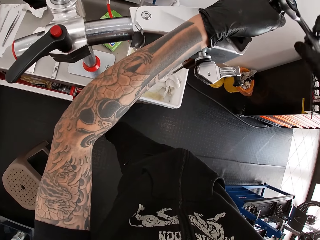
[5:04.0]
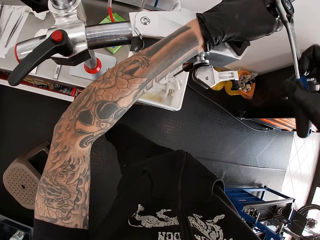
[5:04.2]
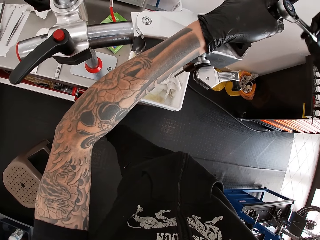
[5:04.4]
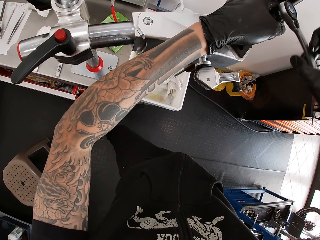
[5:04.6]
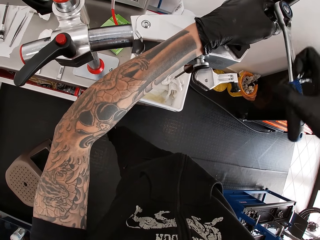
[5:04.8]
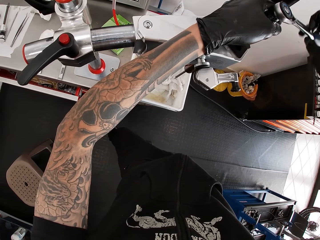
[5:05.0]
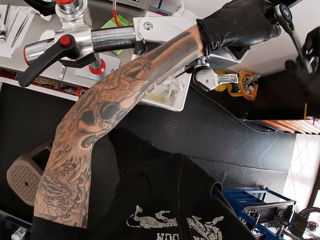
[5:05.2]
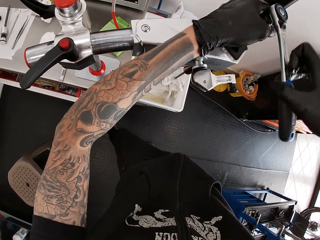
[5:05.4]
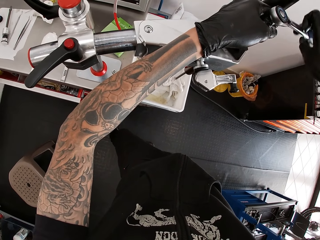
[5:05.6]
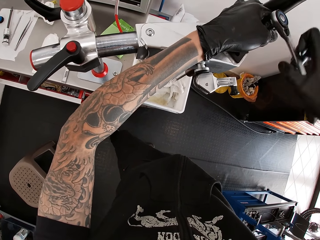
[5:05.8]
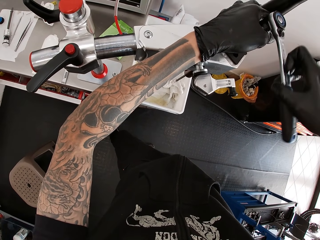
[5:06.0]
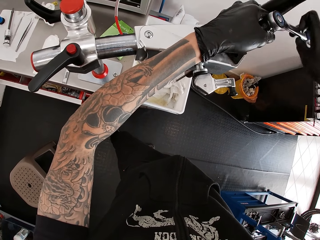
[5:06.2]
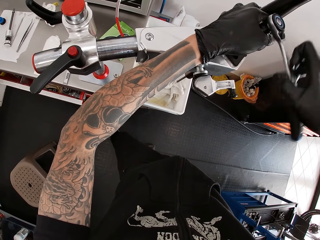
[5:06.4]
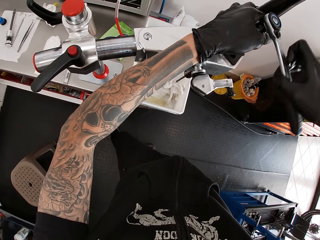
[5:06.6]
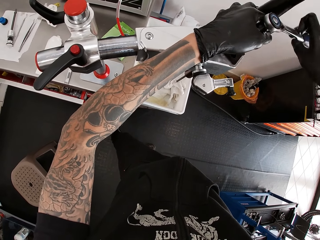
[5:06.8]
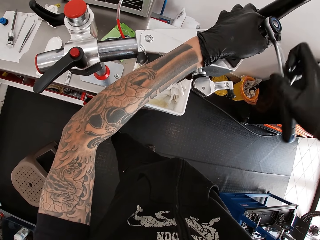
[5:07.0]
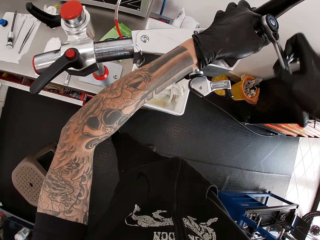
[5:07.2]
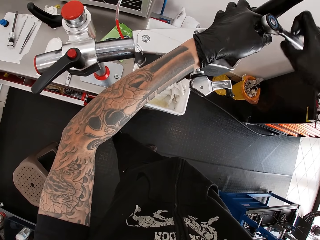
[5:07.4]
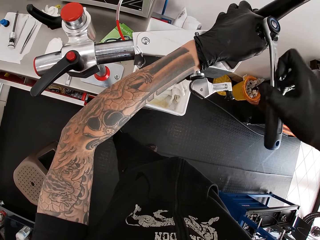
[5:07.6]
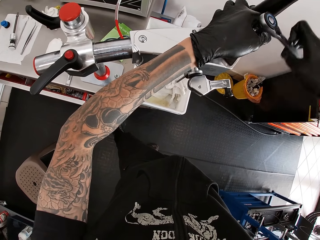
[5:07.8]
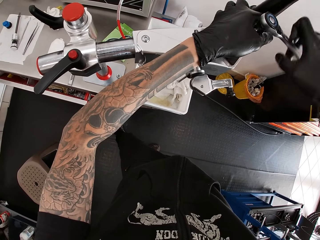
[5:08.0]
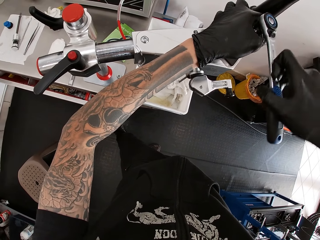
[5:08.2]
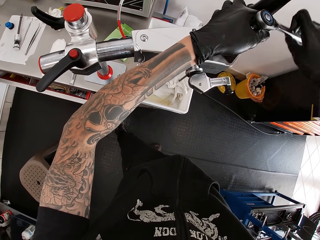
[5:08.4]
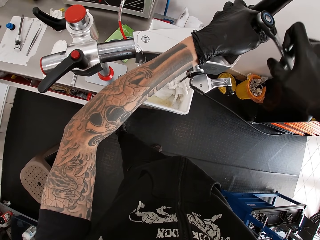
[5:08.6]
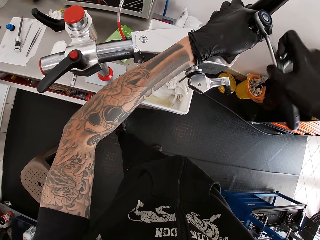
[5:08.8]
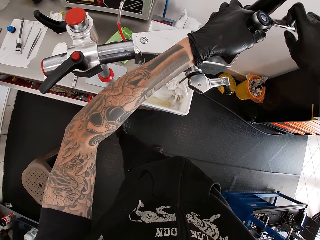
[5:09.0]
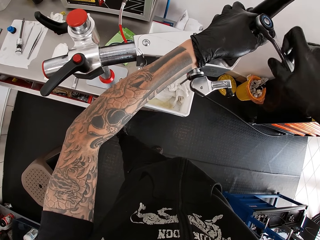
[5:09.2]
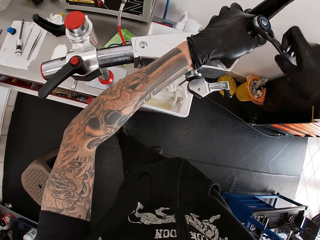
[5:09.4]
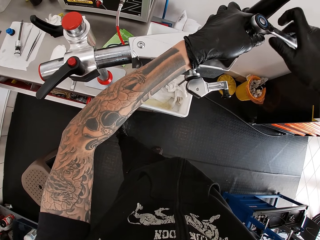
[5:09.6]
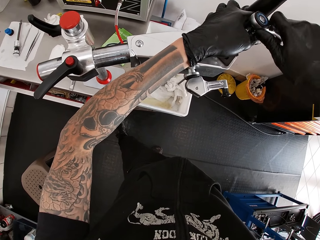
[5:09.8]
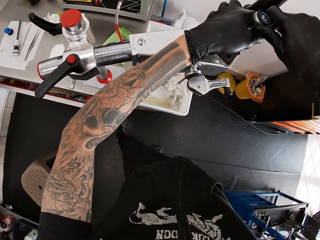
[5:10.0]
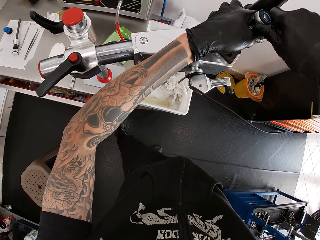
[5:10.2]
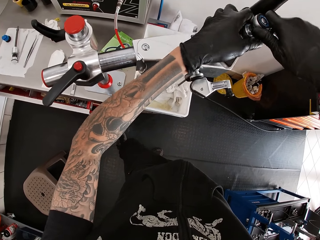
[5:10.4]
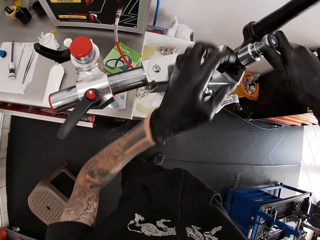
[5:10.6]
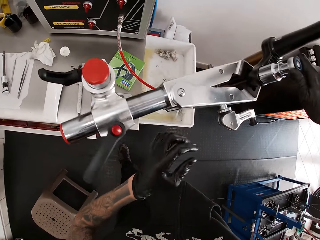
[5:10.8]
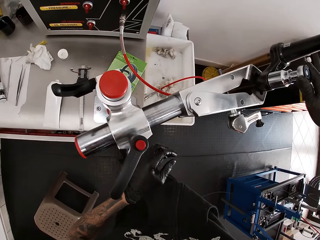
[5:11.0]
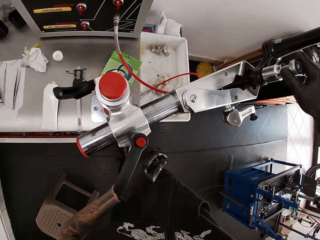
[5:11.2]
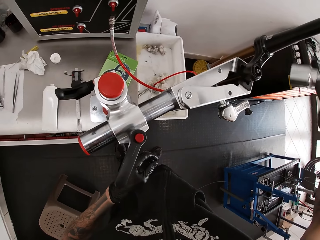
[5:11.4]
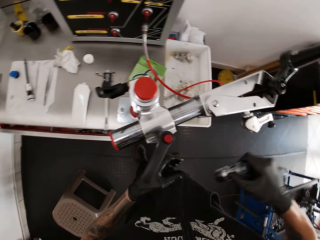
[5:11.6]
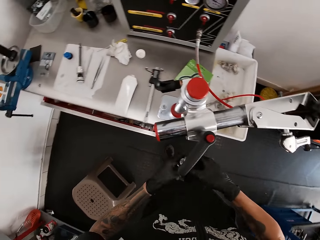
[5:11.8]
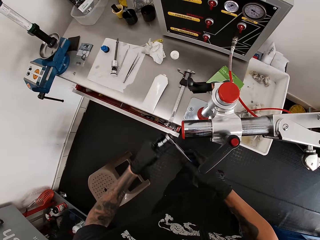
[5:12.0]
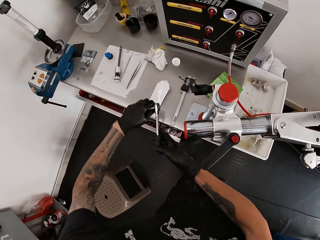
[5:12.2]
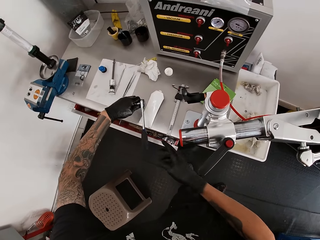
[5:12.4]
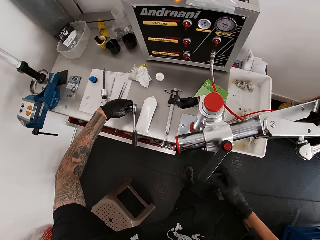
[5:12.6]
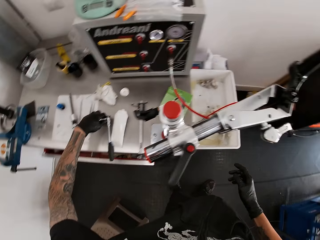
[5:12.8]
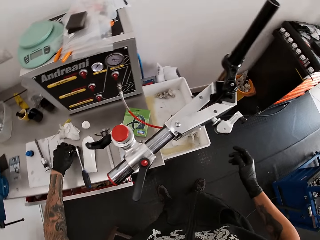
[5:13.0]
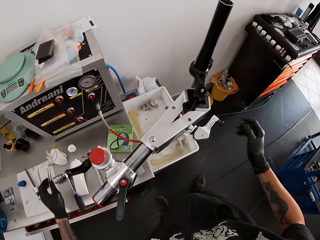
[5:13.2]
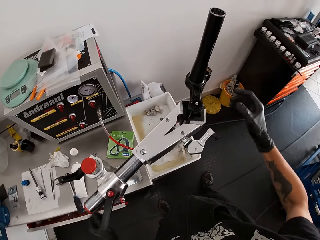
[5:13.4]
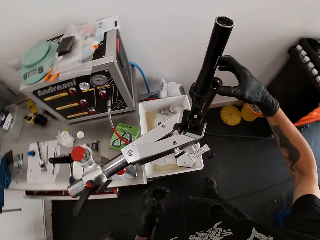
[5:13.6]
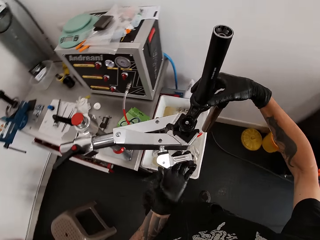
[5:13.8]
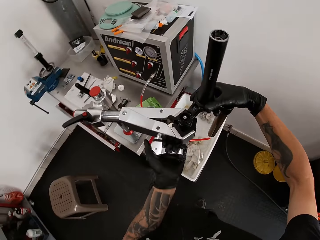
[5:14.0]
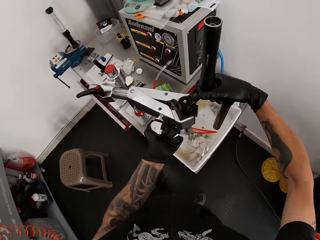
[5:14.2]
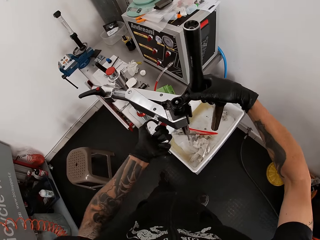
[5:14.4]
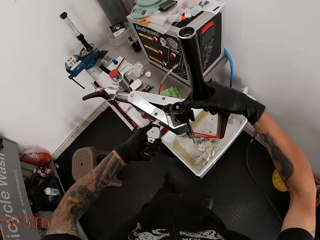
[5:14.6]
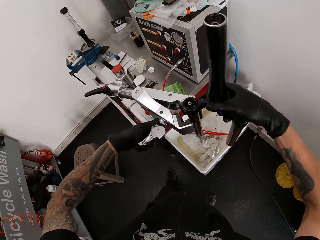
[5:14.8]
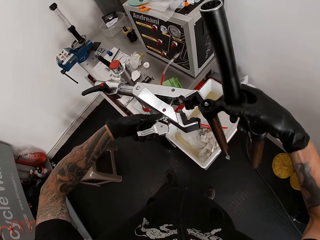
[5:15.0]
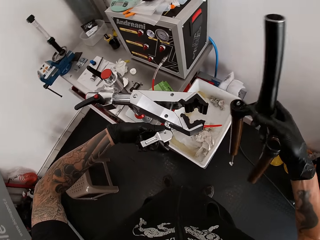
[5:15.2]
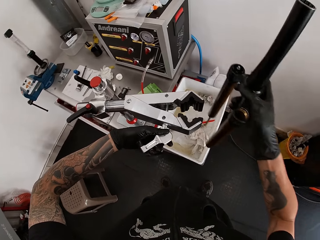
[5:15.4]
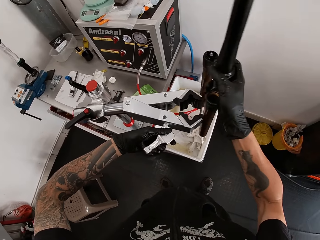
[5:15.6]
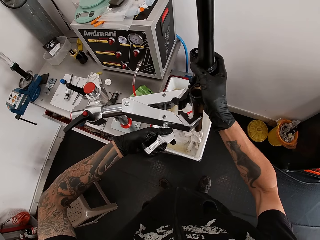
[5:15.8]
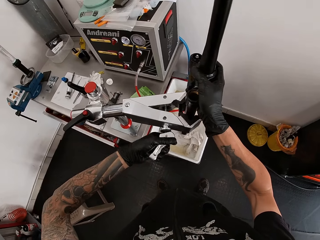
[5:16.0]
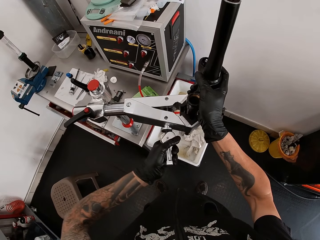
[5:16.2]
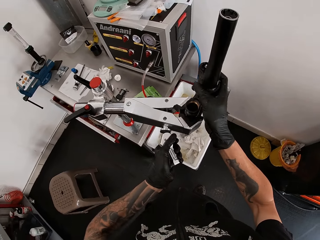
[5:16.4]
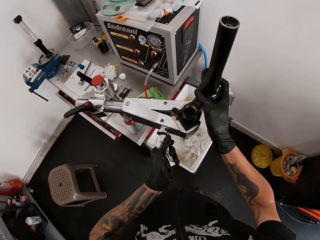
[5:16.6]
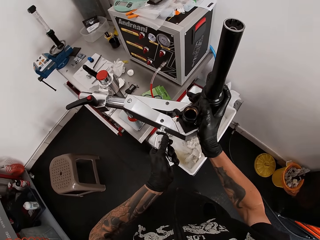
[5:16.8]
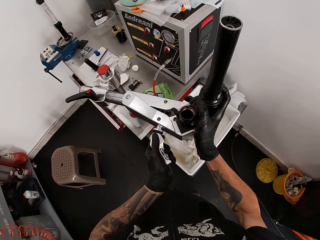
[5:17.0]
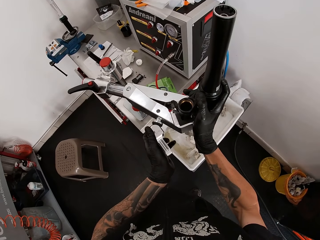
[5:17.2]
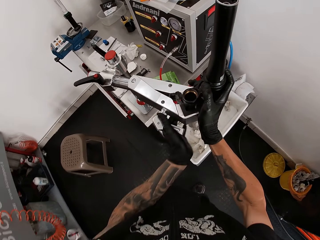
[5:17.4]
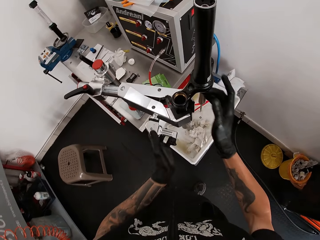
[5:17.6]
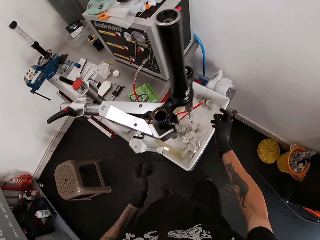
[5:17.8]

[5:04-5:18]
The camera wearer removes the screw from the bicycle head tube. He passes the ratchet spanner from his right hand to his left hand. He drops the ratchet spanner on the workbench with his left hand. He loosens a bench clamp on the workbench with his left hand. He fixes the head tube on the hanger. He adjusts the bicycle-fork in the bench clamp with his right hand. He tightens the bench clamp with his left hand.

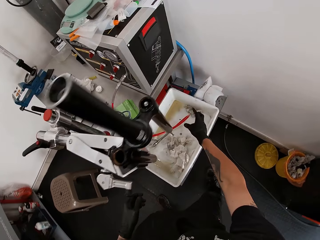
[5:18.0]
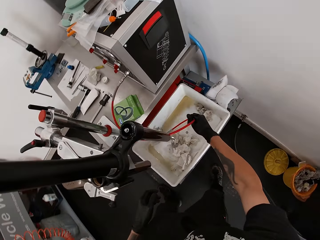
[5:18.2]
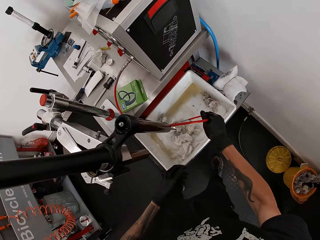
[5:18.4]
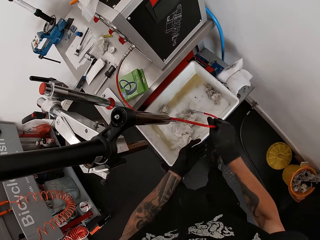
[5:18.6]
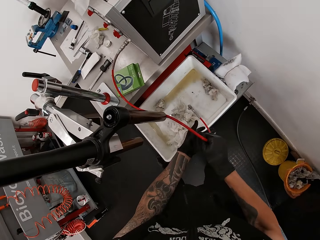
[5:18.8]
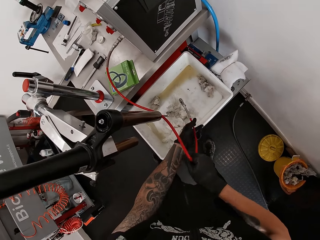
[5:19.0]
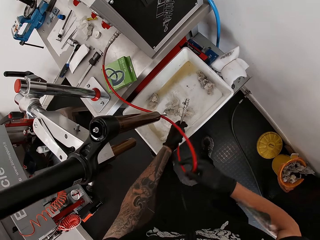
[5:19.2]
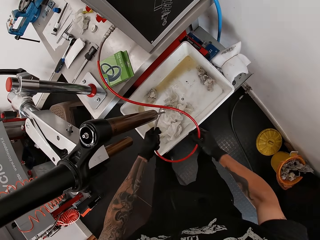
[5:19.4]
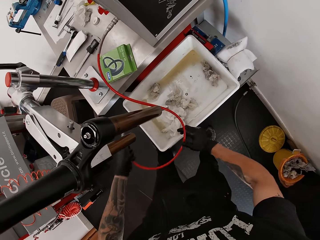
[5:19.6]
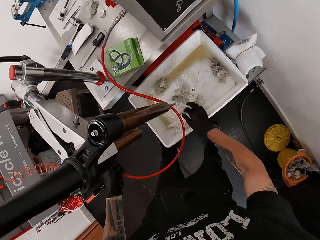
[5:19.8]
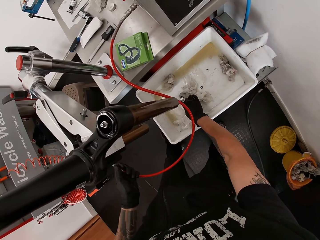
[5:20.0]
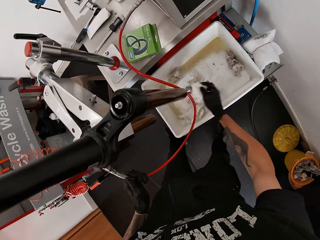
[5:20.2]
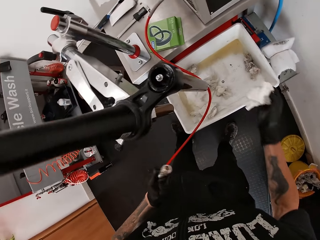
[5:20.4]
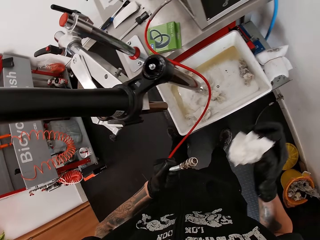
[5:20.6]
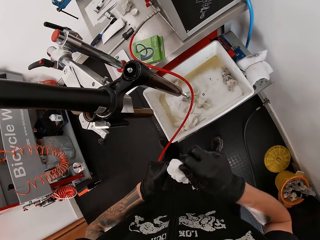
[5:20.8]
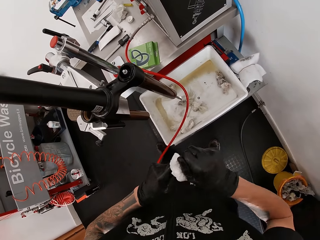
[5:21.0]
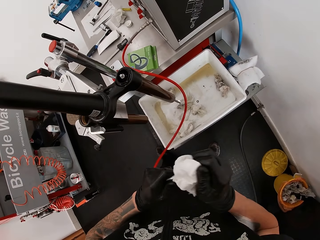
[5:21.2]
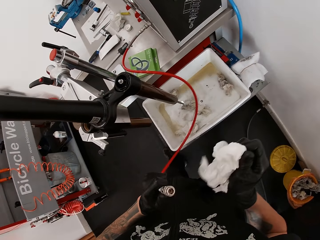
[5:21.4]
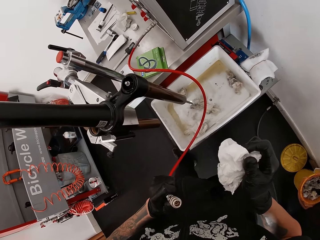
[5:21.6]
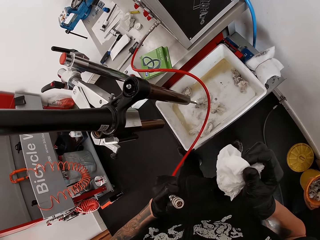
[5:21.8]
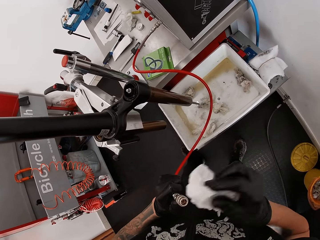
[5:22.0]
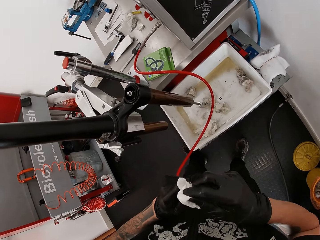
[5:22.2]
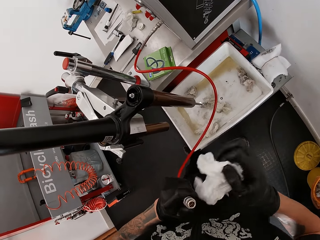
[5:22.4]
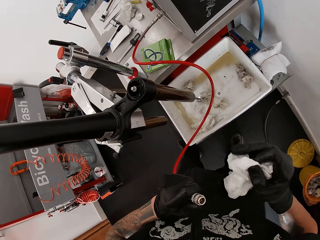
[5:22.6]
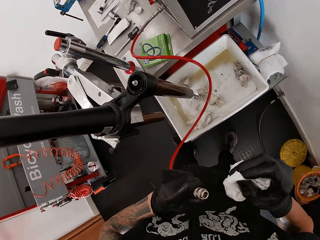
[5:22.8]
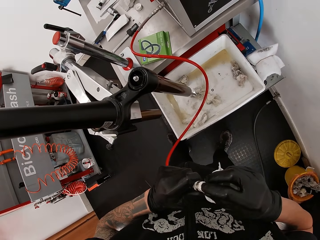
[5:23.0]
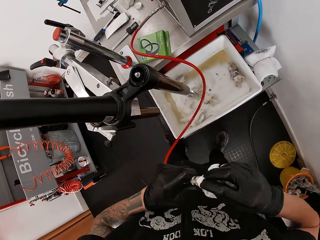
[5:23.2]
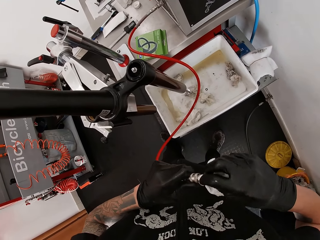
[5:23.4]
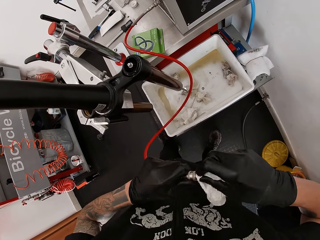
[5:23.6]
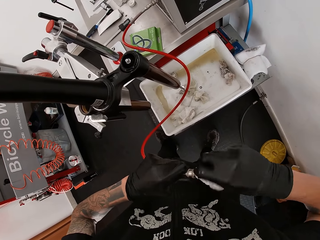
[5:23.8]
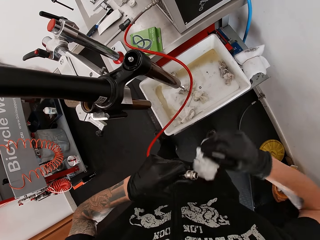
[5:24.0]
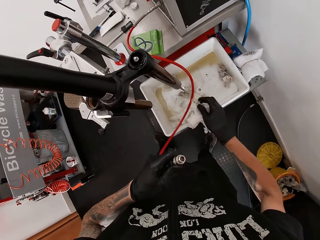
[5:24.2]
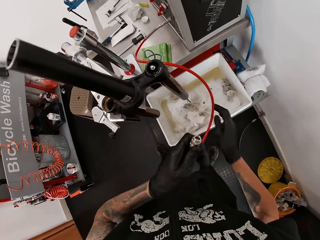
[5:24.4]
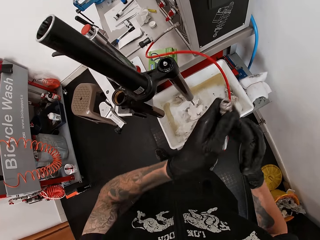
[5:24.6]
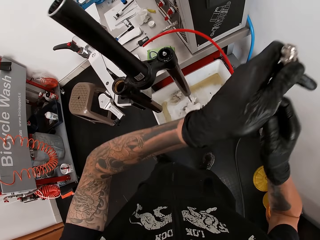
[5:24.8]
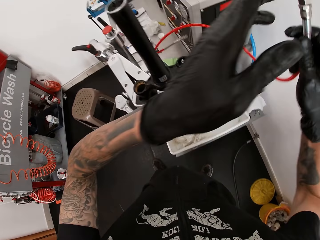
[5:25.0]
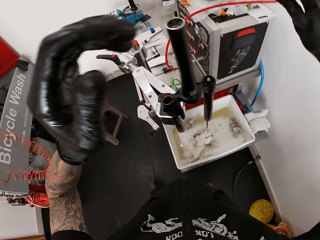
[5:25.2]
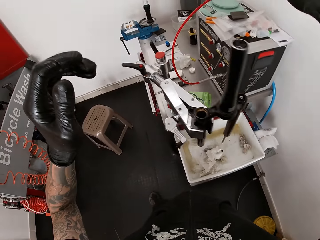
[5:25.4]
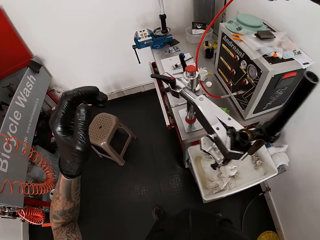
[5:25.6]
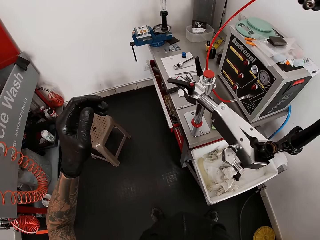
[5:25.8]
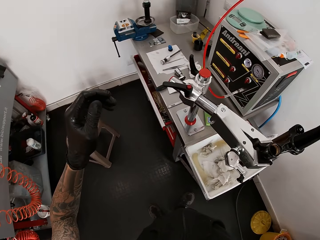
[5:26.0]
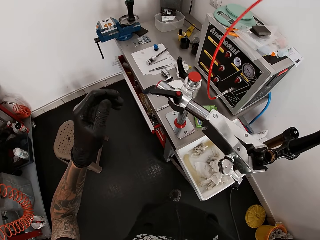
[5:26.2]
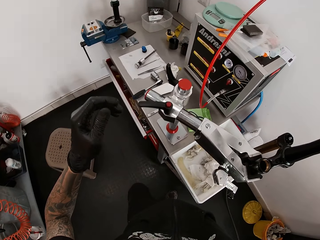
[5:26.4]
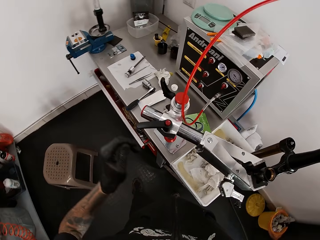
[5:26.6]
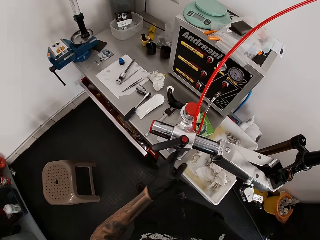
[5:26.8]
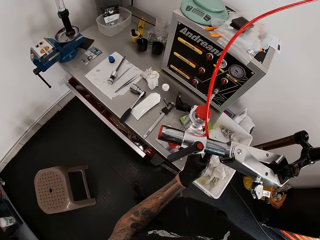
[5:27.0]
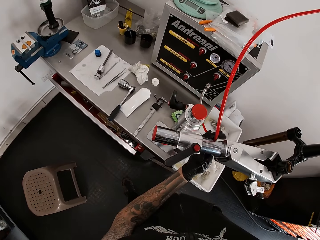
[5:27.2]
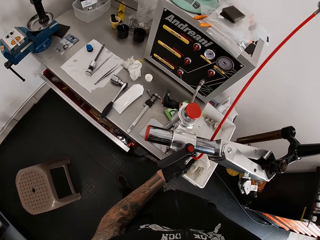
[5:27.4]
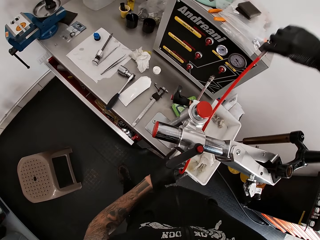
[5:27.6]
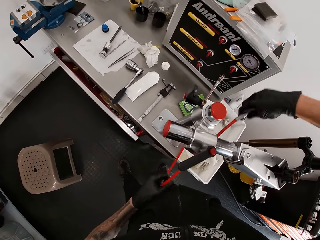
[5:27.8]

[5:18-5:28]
The camera wearer picks up a hose from a vacuum pump with his right hand. He holds the hose with both his hands. He picks up a tissue paper from a basin with his right hand. He cleans the hose with the tissue paper in his right hand. He drops the tissue paper in the basin with his right hand. He adjusts the hose with both his hands.
